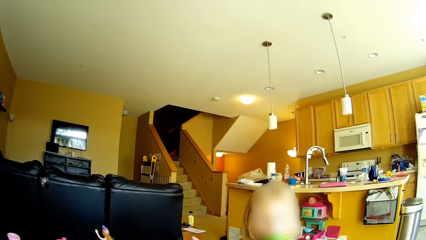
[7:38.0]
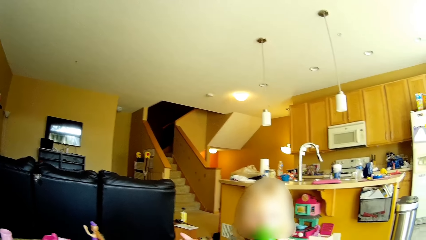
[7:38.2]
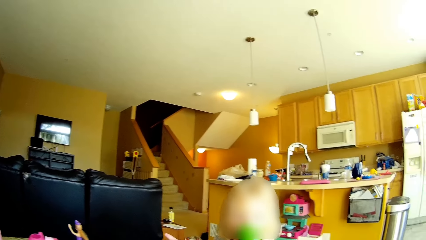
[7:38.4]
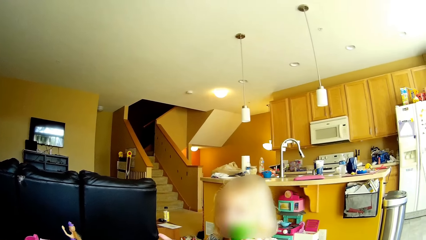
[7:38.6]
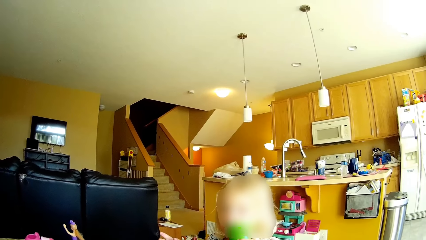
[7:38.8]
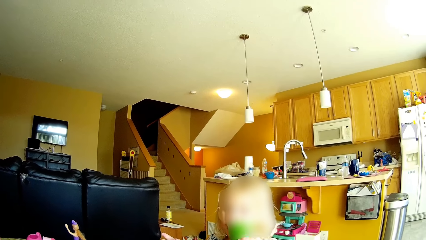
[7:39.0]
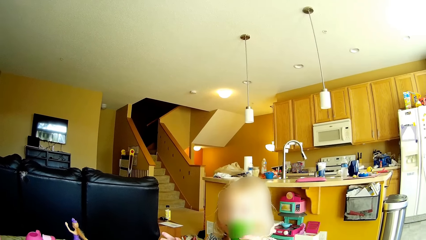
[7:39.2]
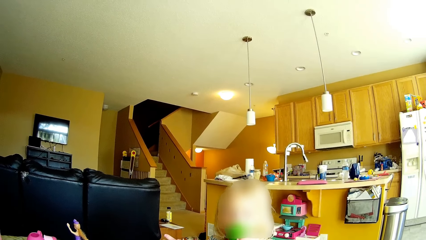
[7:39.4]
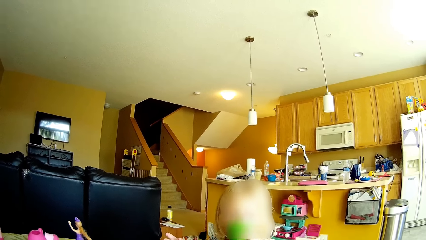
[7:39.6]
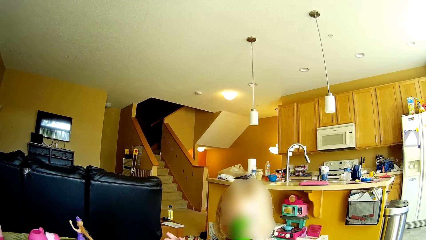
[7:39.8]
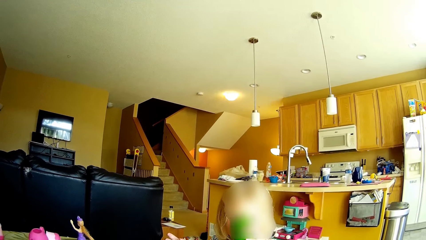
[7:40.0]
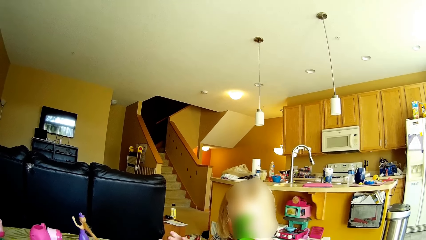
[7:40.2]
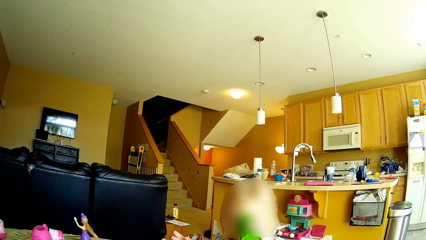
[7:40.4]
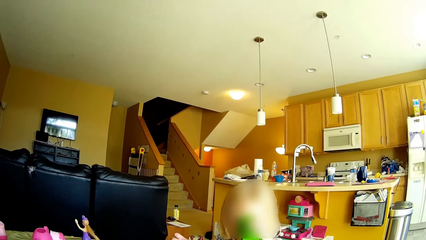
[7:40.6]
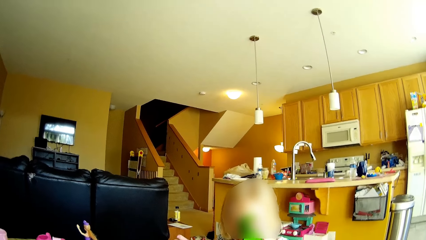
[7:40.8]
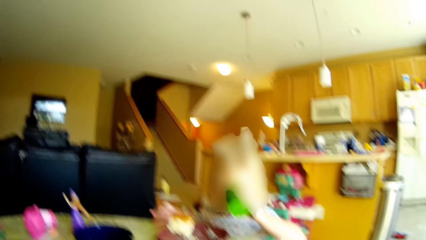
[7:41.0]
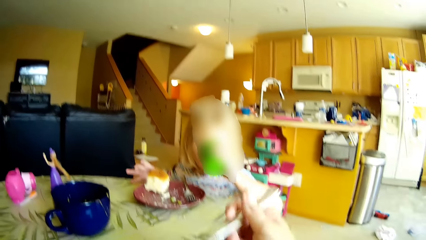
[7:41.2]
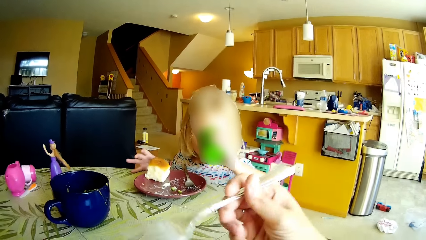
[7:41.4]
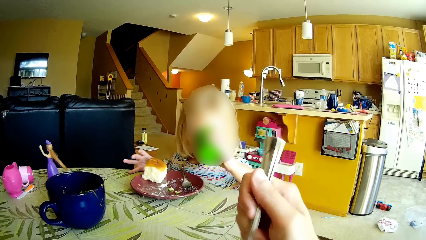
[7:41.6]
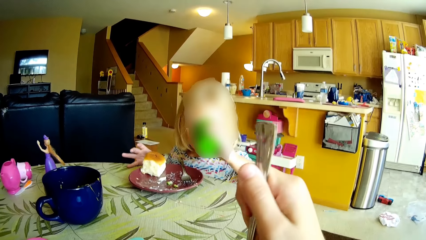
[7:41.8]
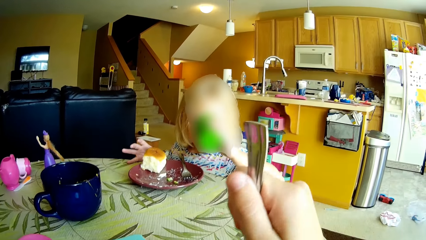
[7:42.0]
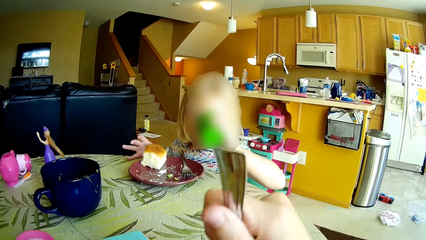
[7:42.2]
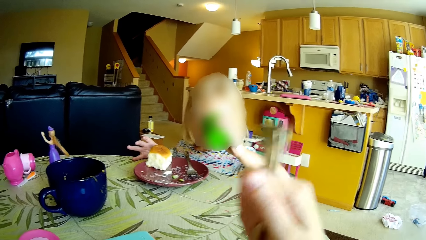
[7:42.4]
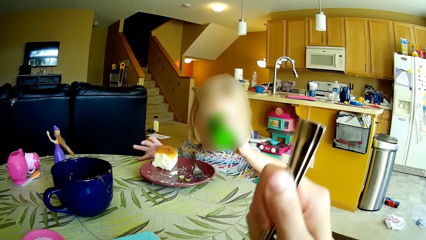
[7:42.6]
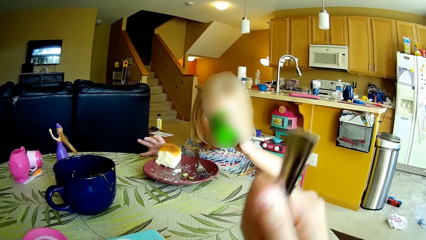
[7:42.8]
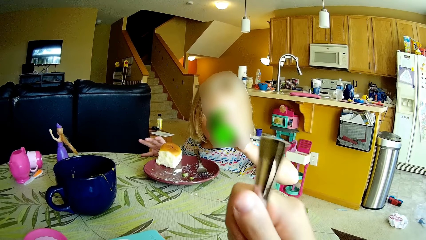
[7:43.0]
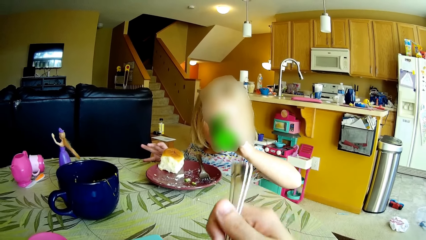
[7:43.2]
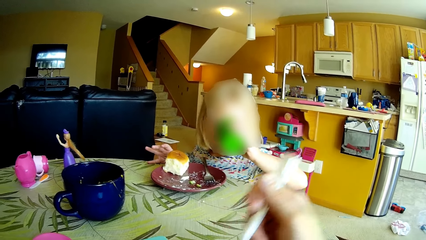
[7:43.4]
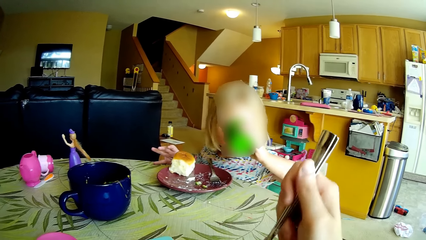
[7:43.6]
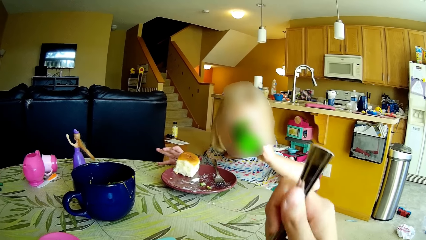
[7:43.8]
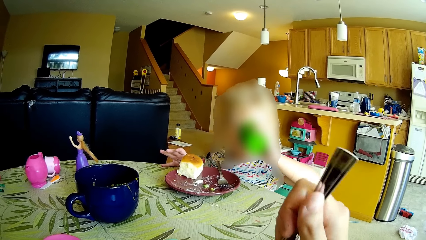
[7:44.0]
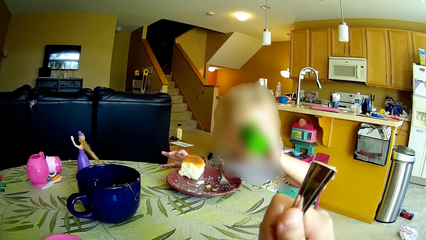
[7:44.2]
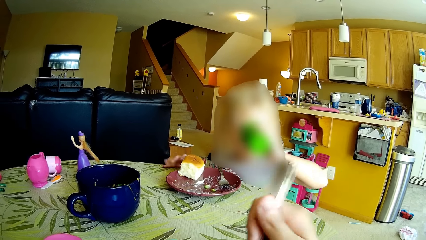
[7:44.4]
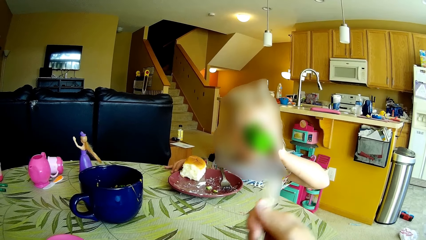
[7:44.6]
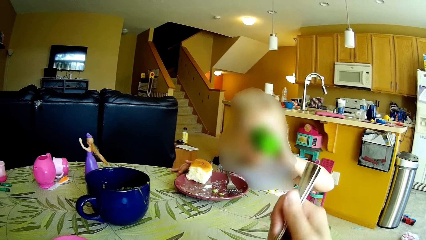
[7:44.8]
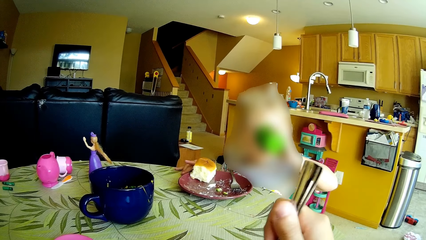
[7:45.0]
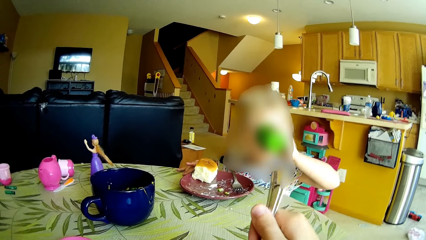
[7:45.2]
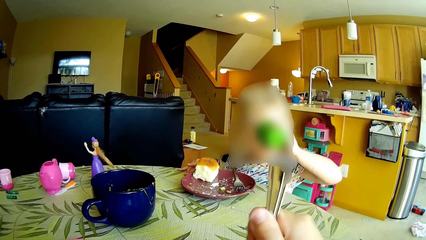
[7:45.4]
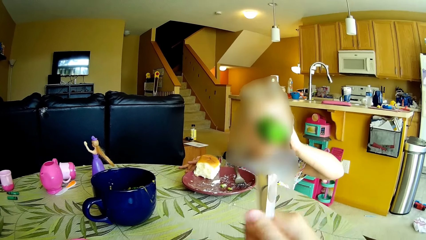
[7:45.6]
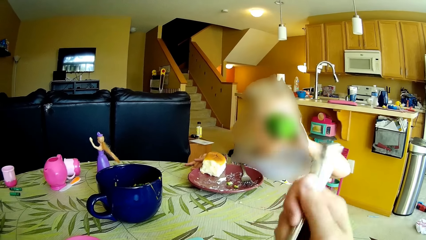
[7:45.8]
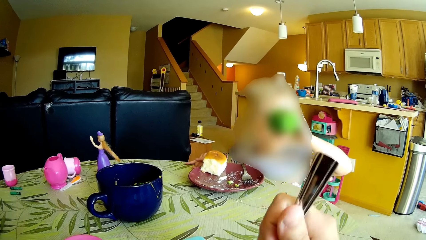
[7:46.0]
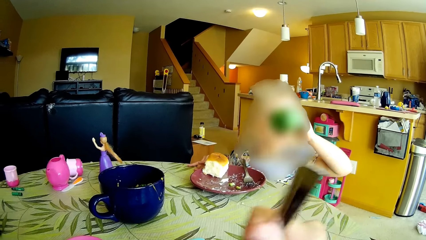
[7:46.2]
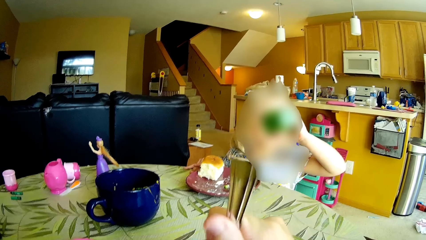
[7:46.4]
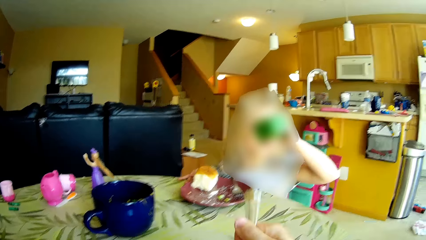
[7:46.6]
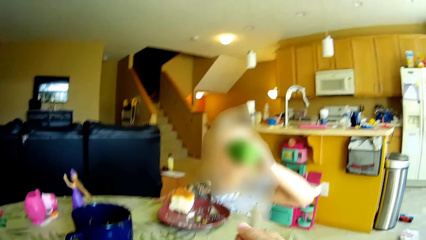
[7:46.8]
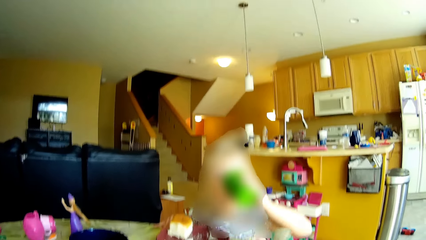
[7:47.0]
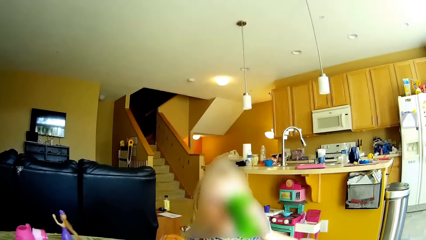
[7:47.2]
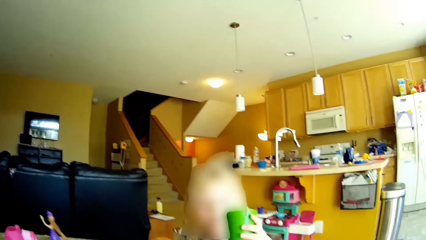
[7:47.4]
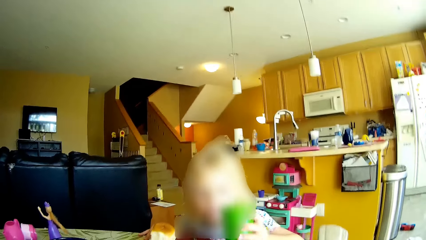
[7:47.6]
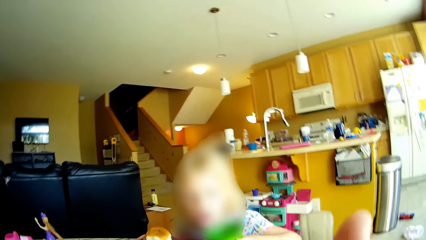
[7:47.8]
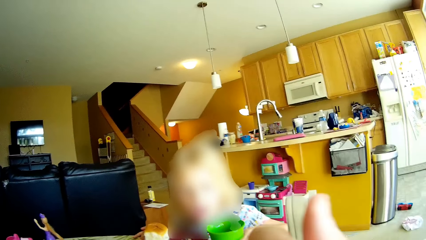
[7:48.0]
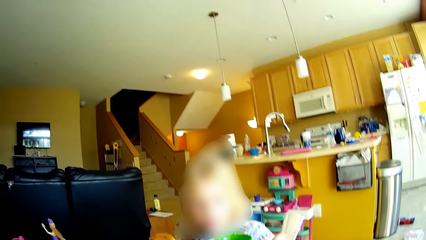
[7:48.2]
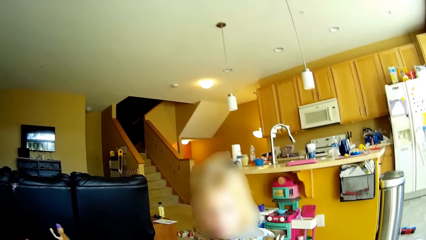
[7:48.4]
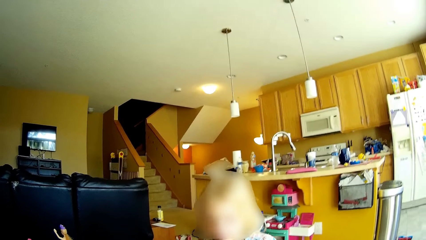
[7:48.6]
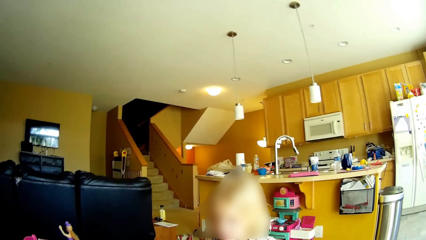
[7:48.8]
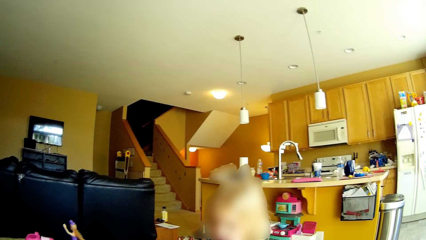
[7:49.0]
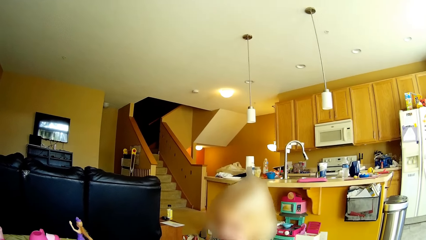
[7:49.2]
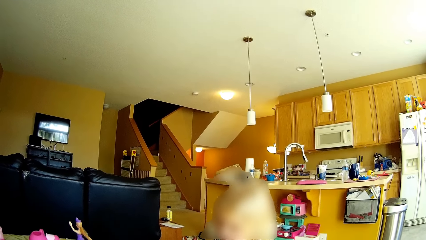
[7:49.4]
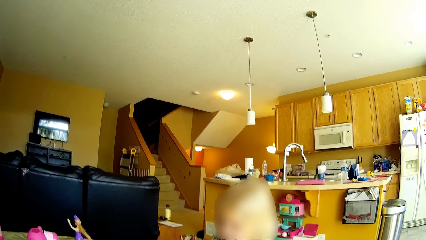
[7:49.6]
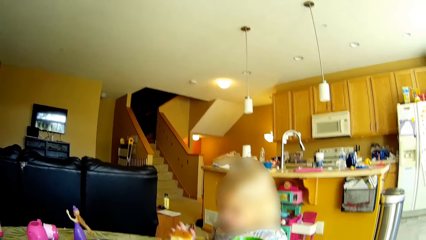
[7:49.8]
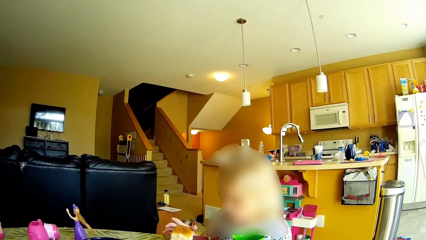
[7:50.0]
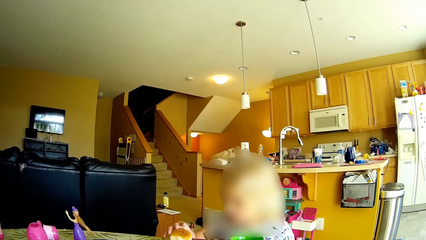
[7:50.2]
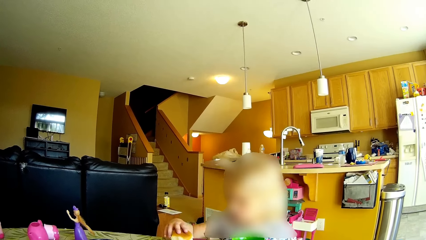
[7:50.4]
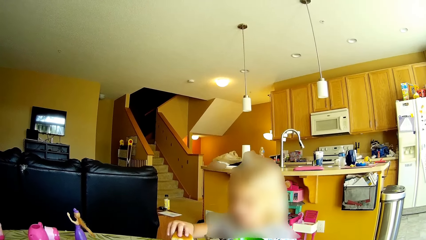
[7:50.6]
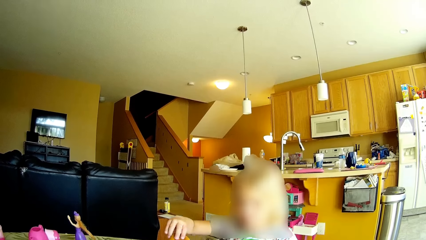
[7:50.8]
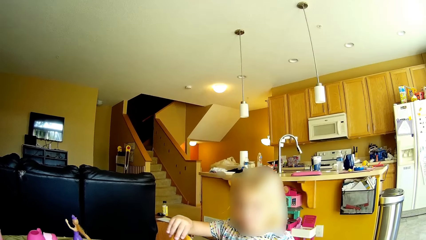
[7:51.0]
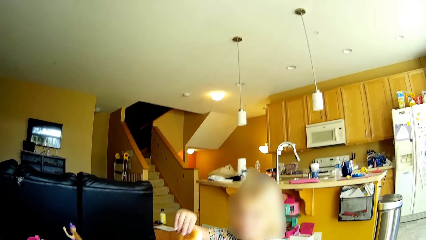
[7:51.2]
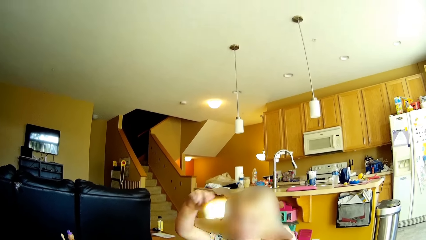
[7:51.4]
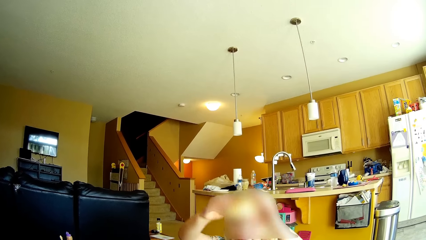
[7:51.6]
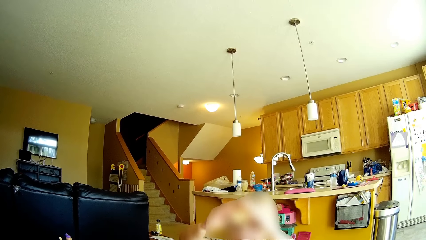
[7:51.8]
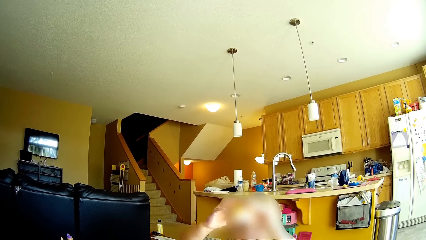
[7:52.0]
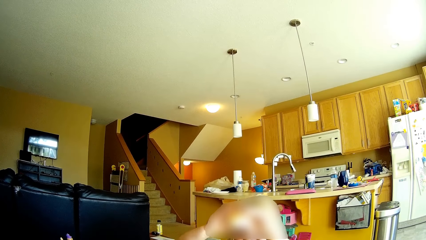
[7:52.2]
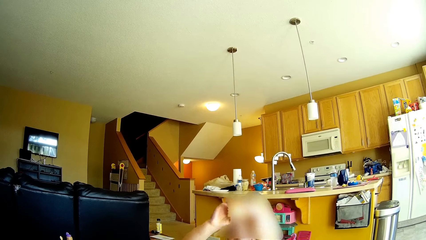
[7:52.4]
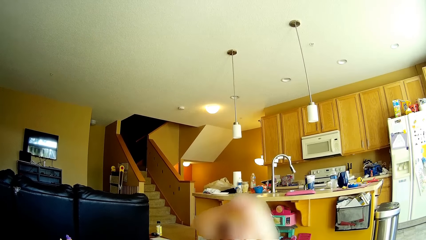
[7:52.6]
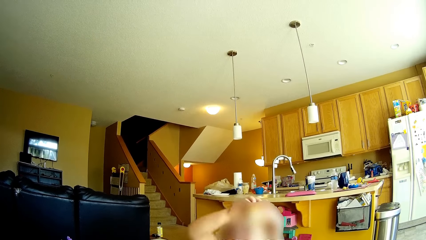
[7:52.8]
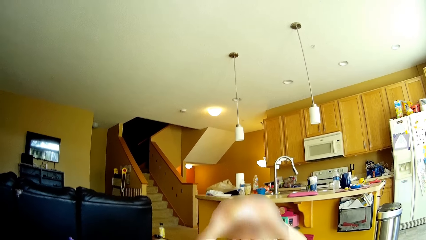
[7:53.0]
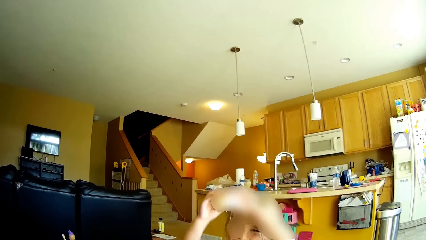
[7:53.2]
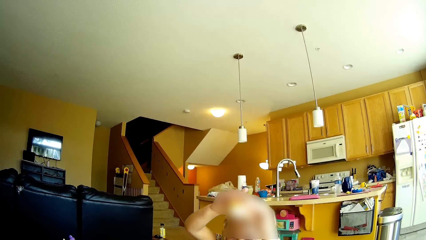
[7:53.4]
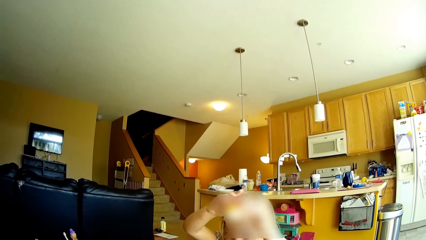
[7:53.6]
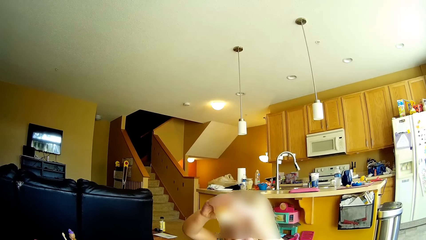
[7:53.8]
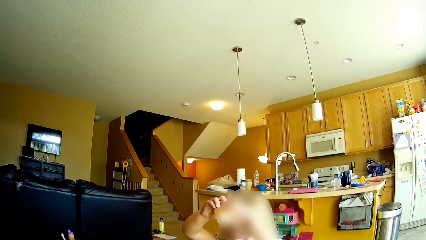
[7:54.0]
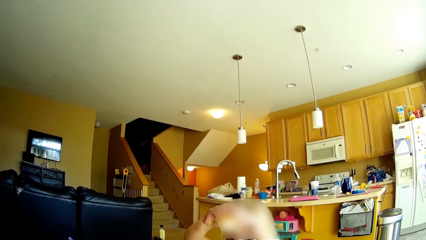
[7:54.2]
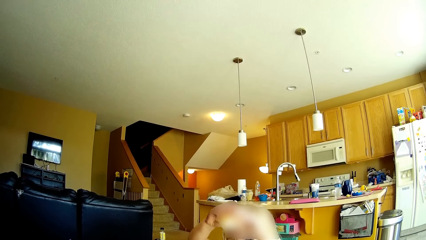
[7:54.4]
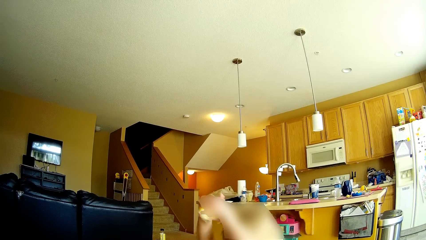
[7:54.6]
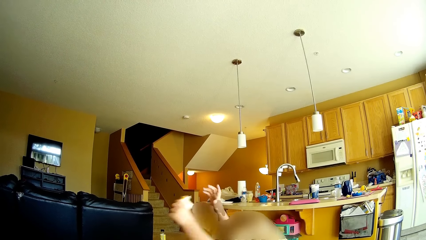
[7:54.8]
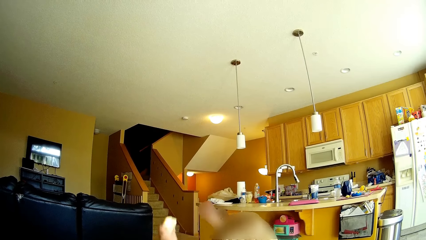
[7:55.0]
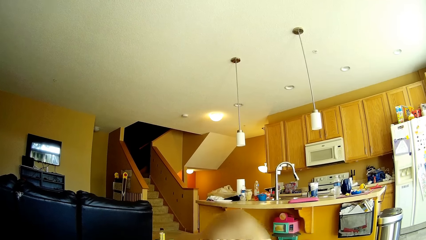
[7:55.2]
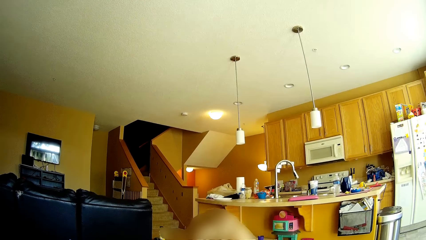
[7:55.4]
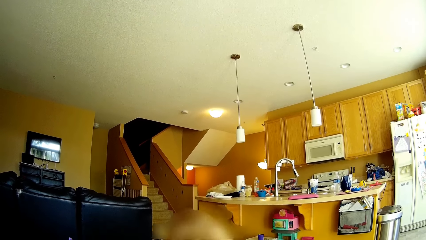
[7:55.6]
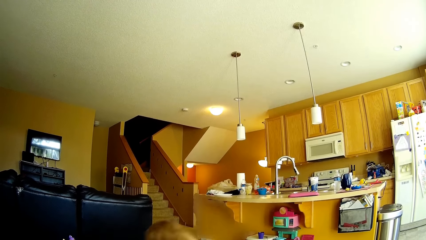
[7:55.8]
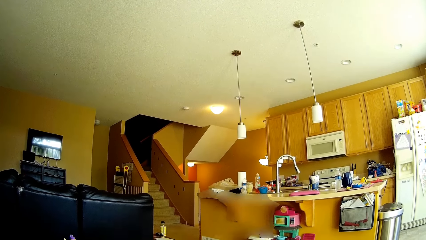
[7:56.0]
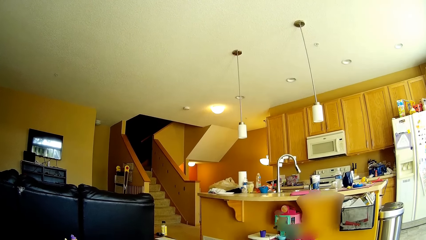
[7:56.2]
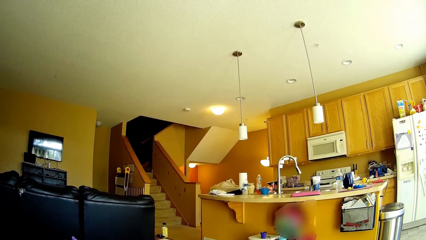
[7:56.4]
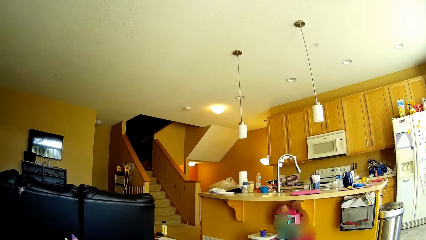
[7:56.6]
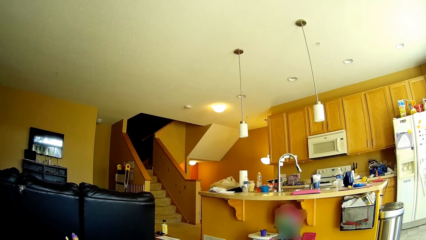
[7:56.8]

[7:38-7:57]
The girl drinks from the cup in her left hand. The camera wearer scoops food with the fork. She lifts the fork towards her mouth. The girl drops the cup in her left hand on the dining table. The camera wearer eats the food. The girl takes the bread from the plate on the dining table with her right hand. The girl fiddles with the bread with both hands. The girl removes her right hand from the bread. The girl picks up a fork from the floor with her right hand.
